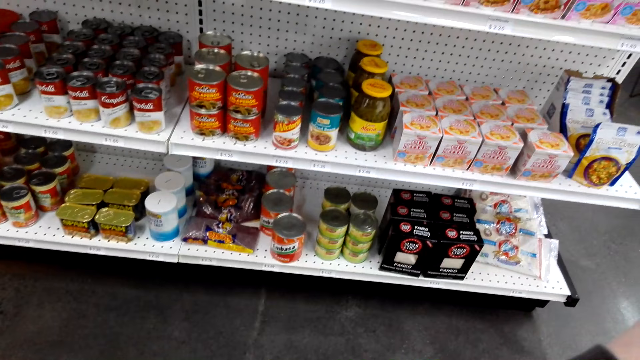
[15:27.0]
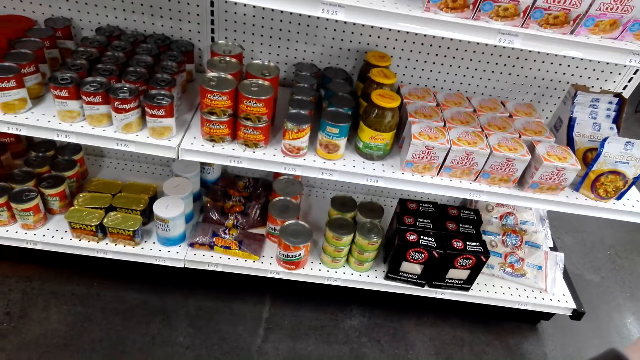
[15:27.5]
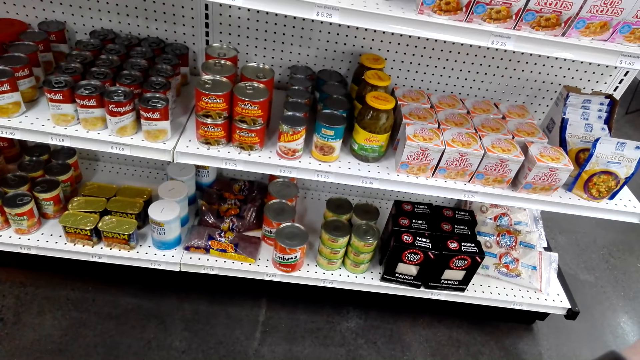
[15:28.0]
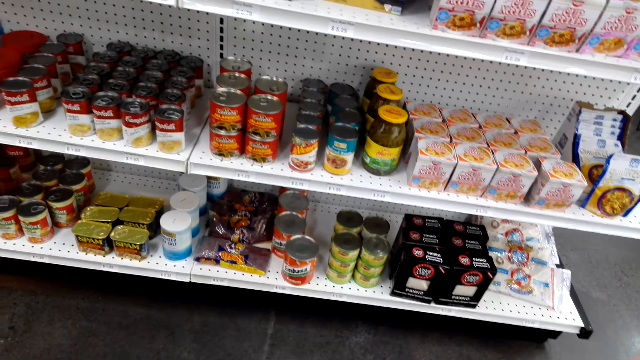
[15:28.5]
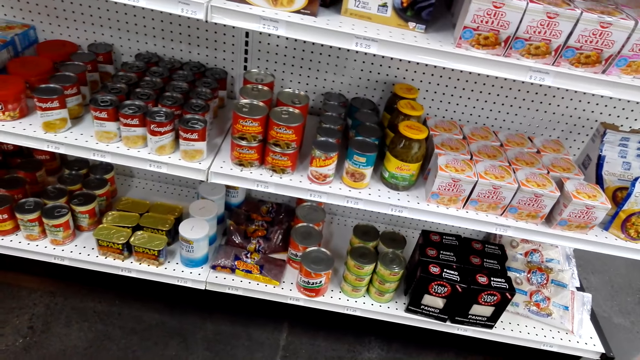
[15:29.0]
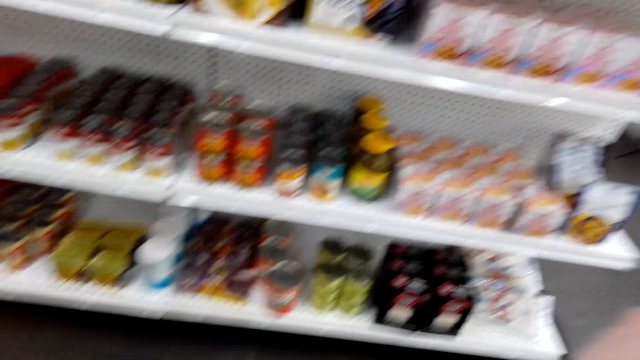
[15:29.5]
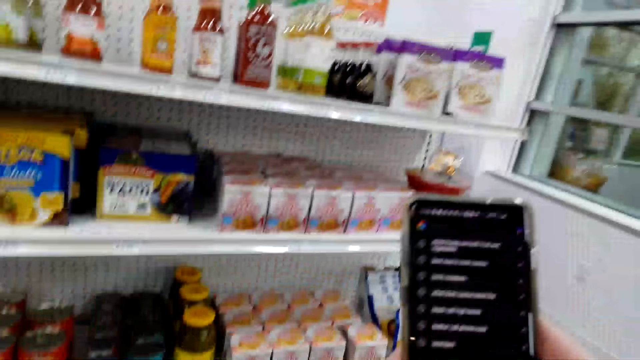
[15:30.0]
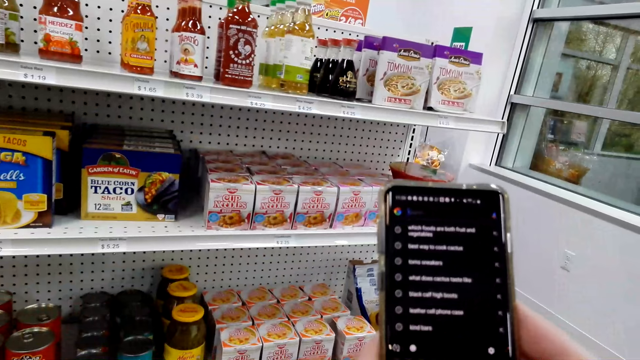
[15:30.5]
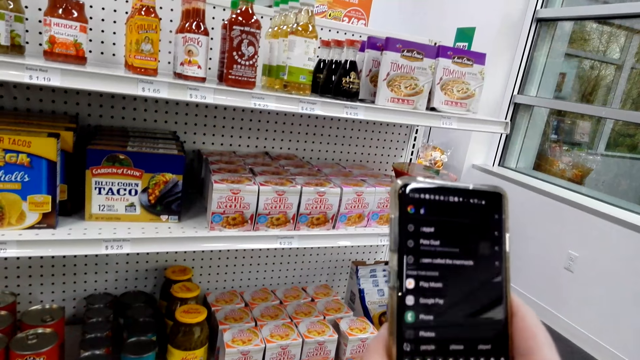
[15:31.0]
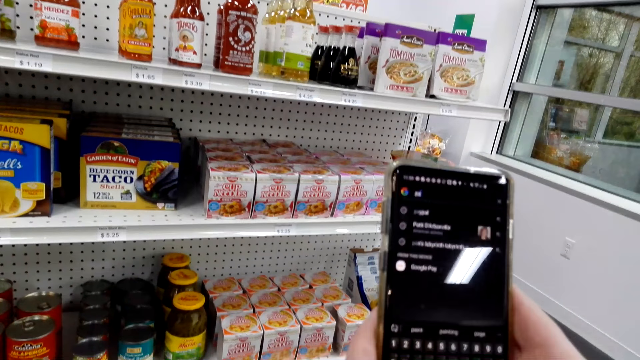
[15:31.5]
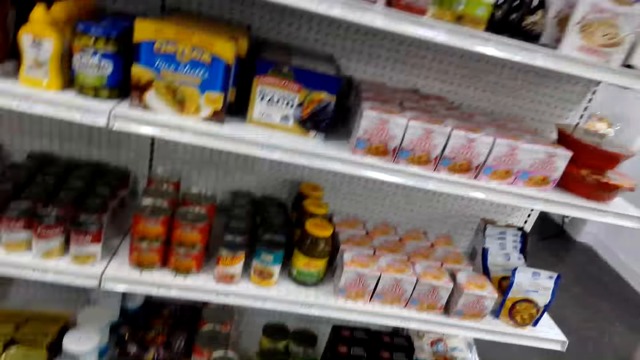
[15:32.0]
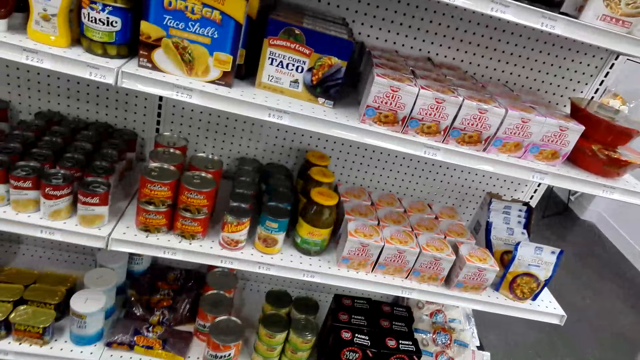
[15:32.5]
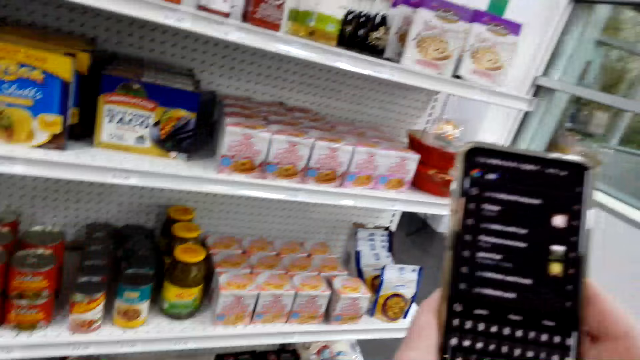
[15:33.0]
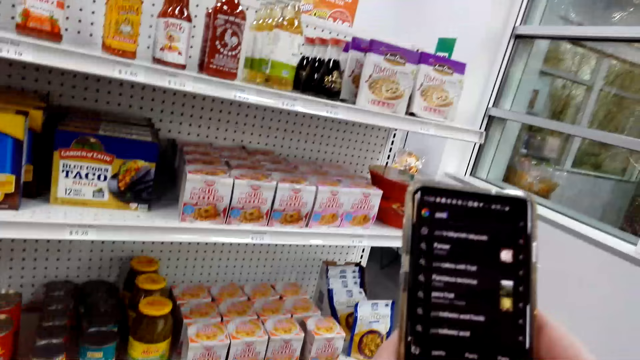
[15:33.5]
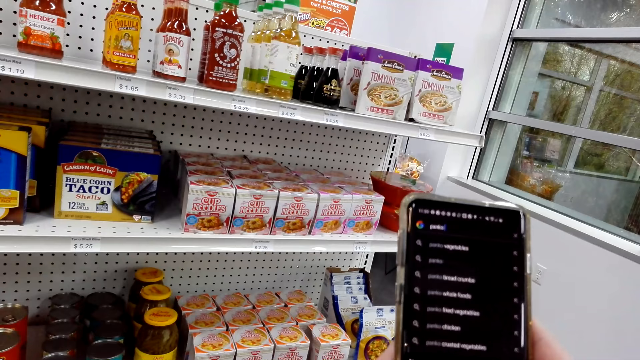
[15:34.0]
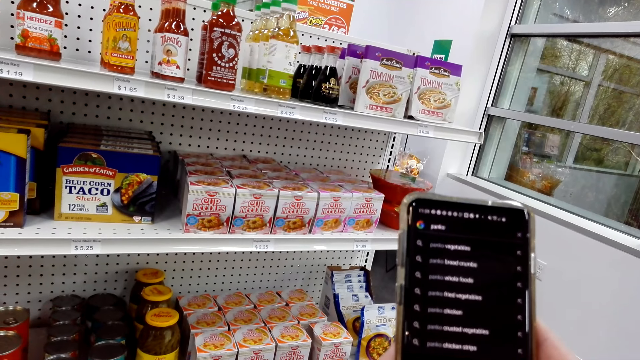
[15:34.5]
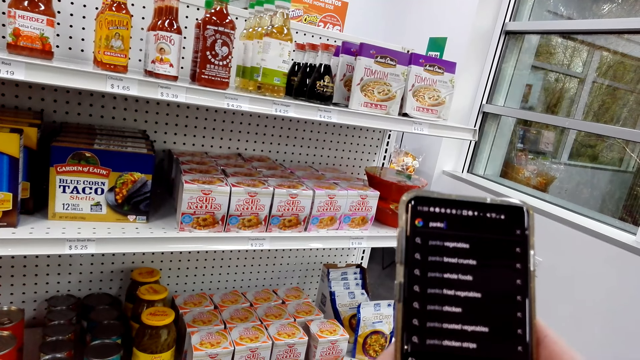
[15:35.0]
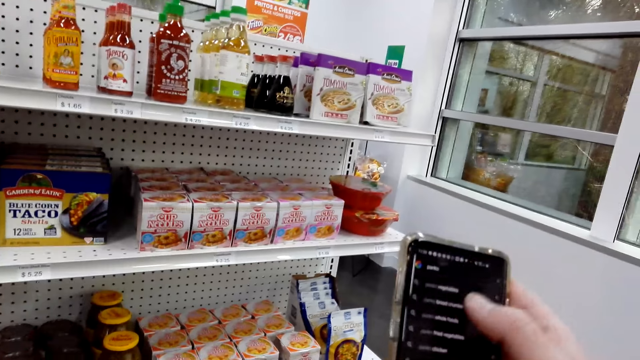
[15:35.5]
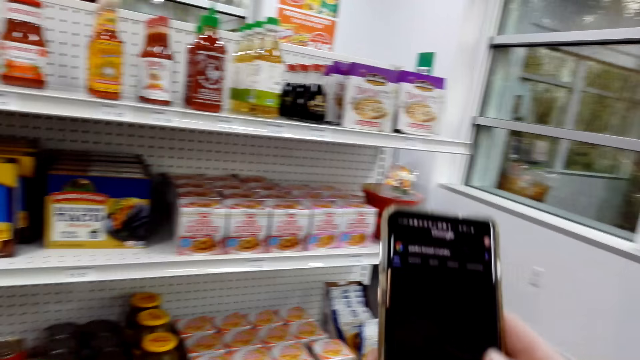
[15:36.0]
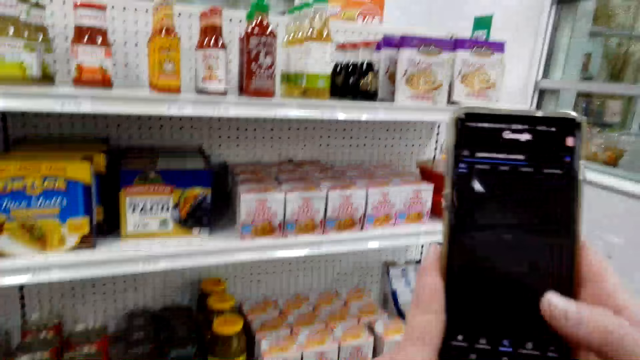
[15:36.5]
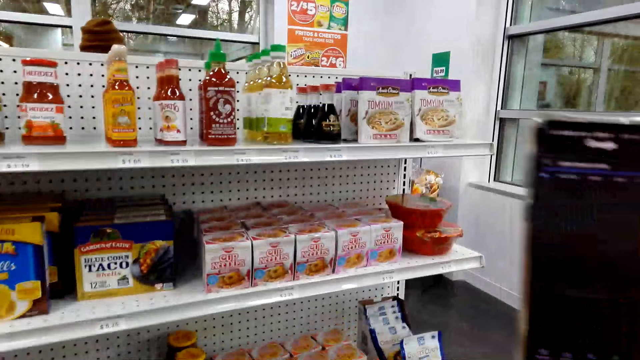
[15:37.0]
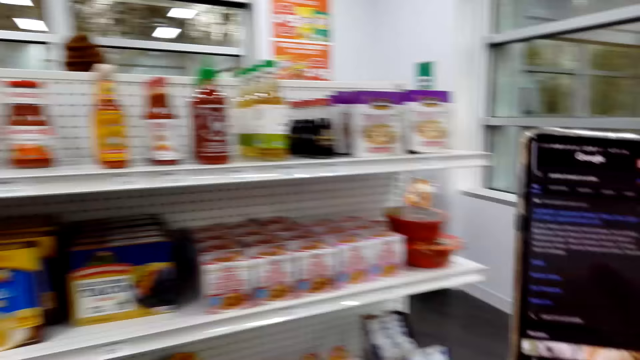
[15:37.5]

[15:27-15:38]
The camera wearer looks at the shelves. They type on the phone. They look around.

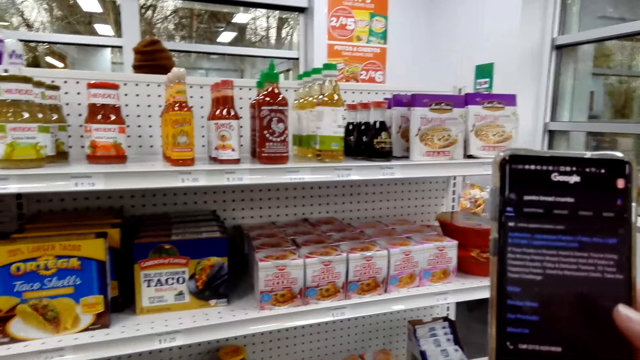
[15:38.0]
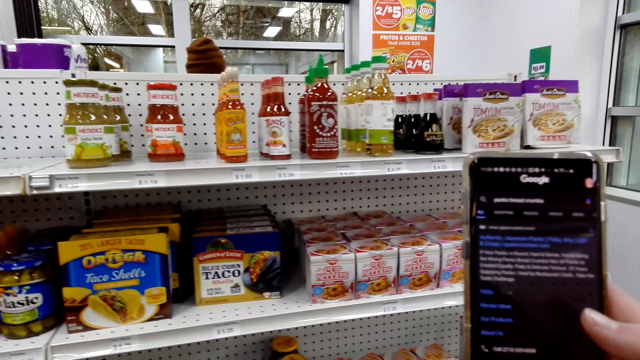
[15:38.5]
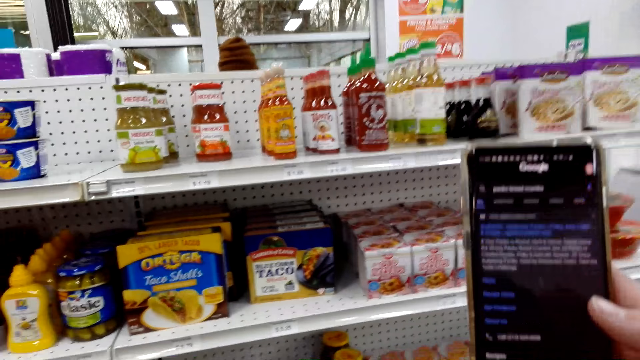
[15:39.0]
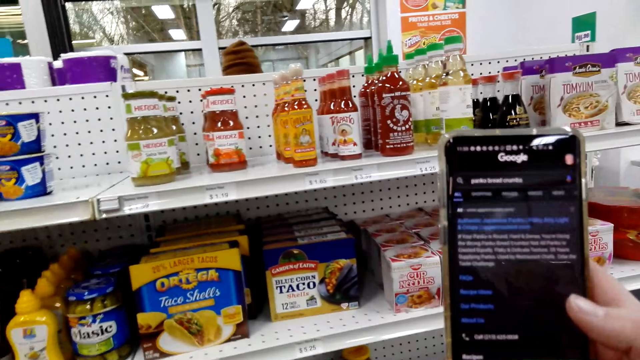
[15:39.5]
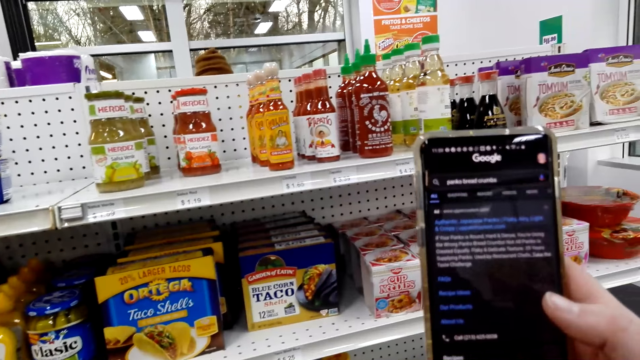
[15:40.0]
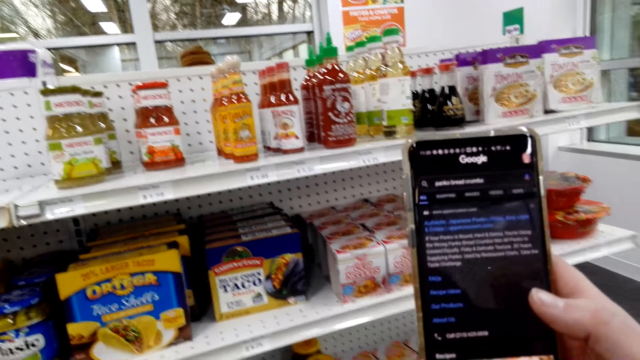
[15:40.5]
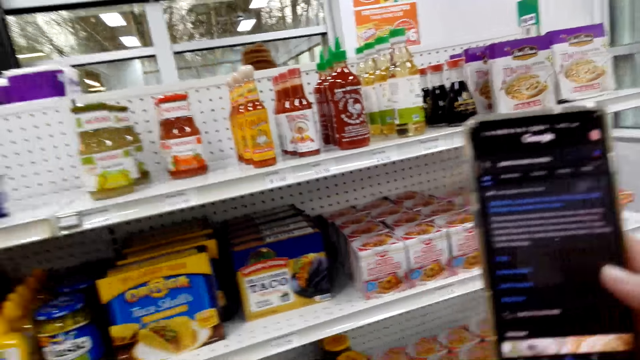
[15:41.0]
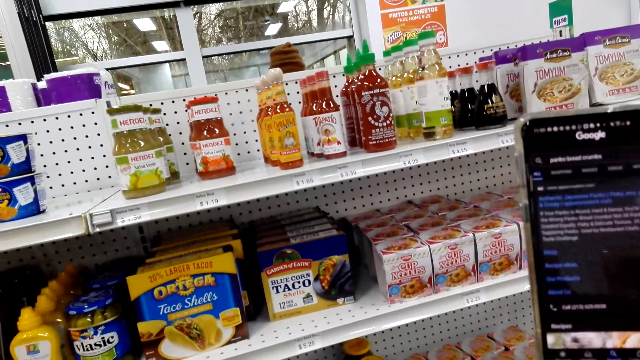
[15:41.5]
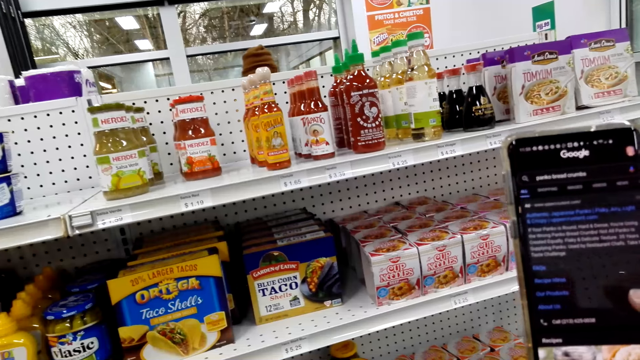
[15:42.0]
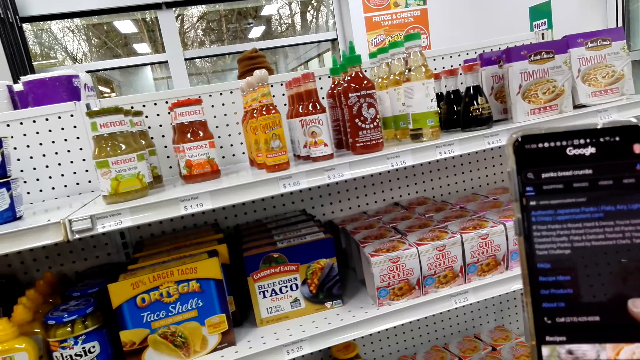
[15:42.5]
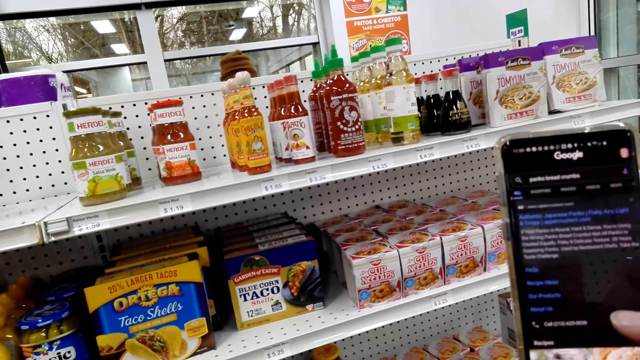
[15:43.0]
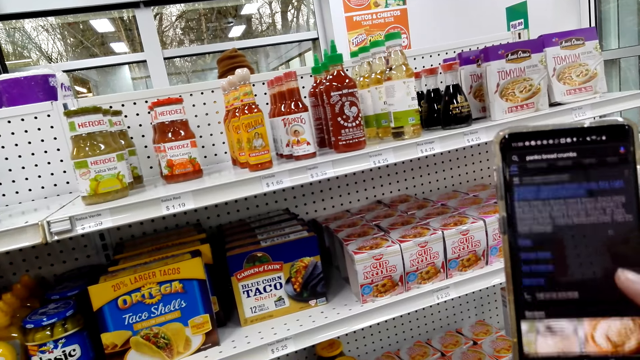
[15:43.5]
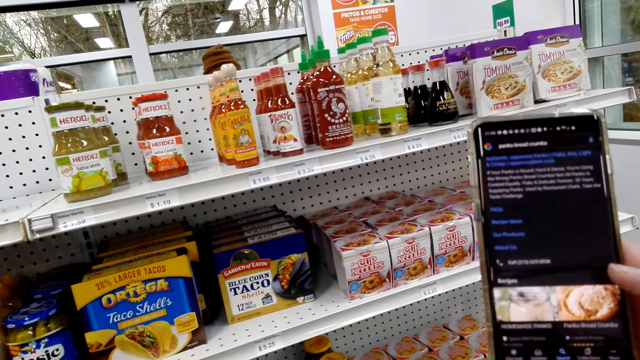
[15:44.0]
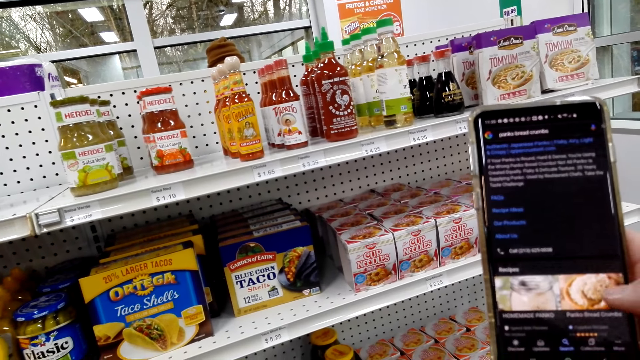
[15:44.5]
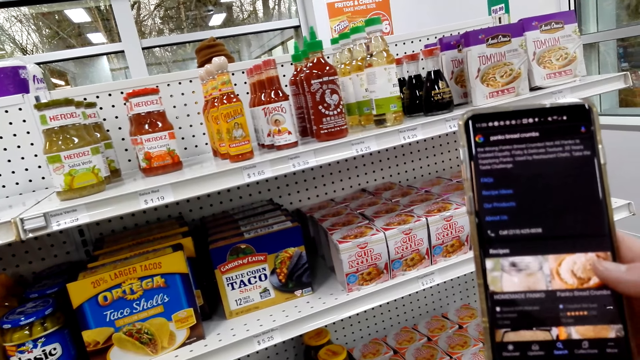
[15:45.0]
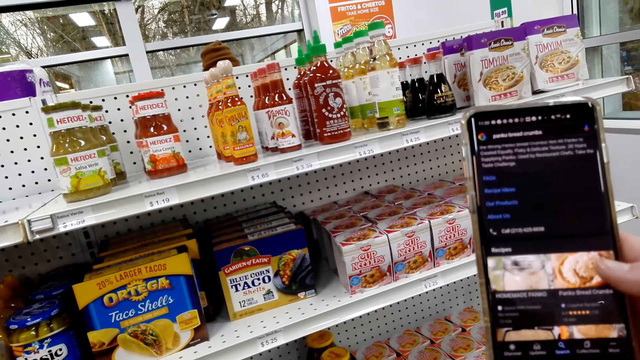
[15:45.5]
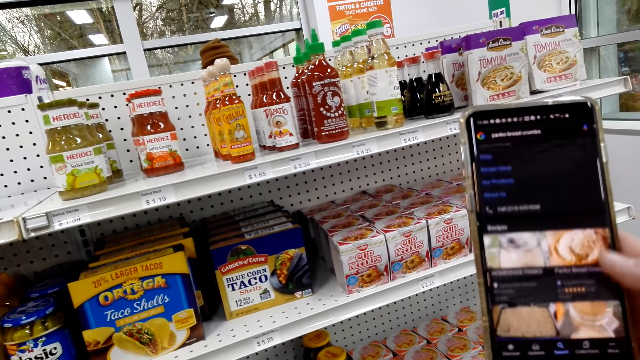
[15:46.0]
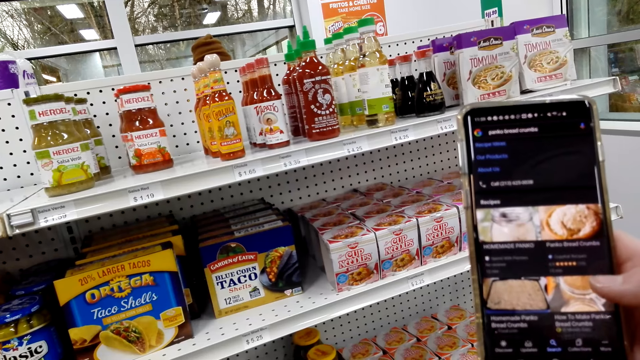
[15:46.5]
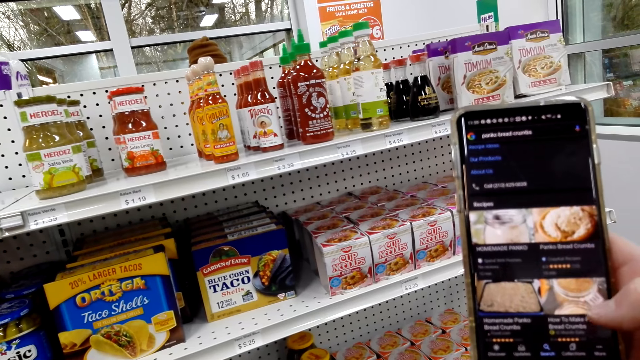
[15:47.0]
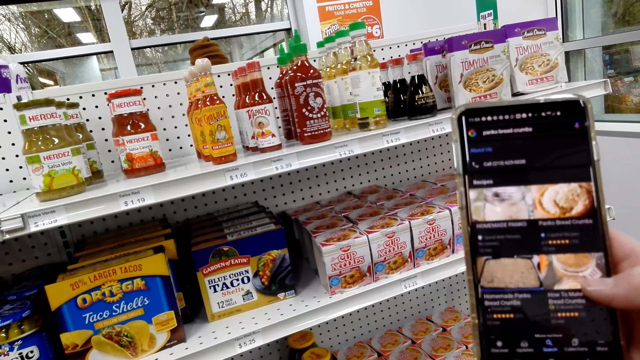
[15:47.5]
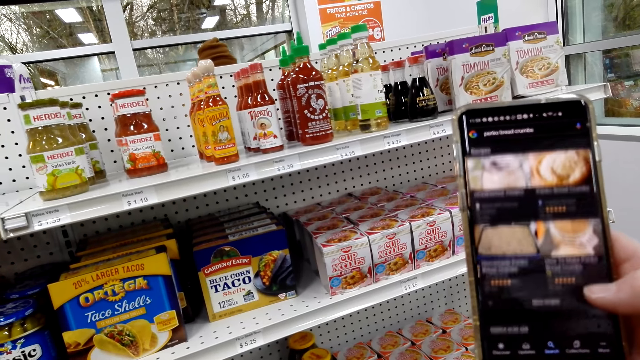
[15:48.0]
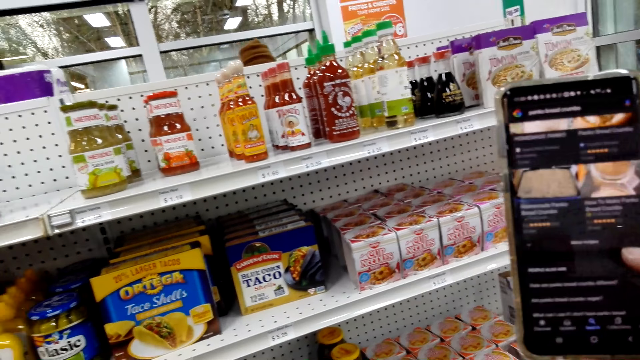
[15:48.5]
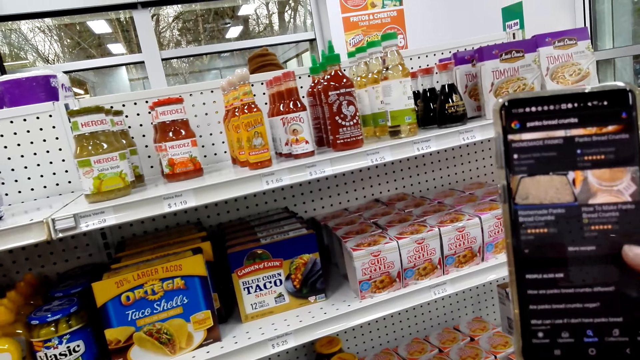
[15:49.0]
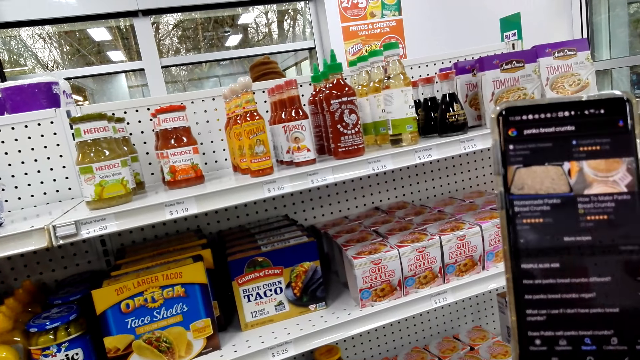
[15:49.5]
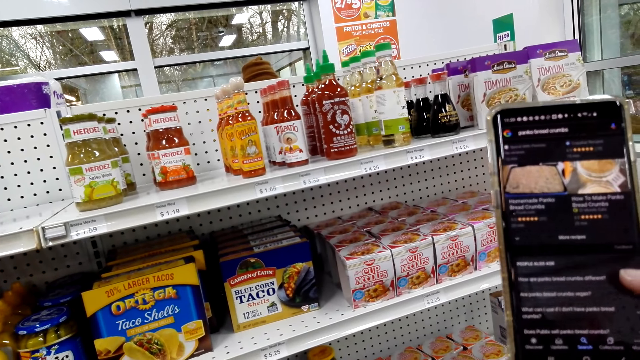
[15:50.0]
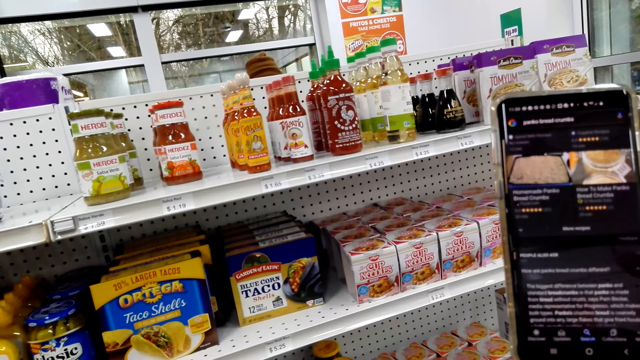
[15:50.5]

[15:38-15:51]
The camera wearer looks at the phone. They scroll on the phone.
